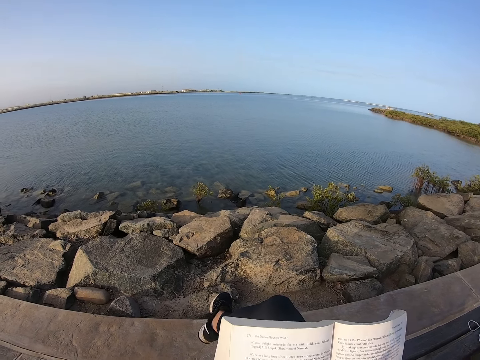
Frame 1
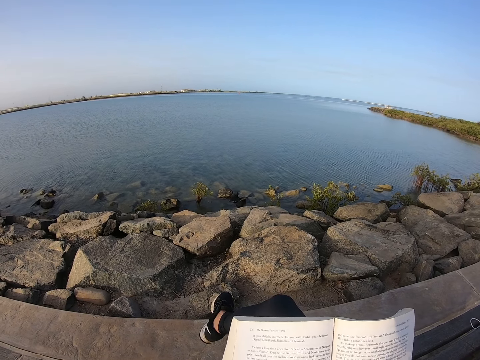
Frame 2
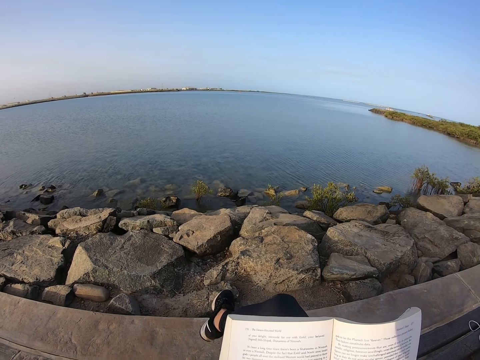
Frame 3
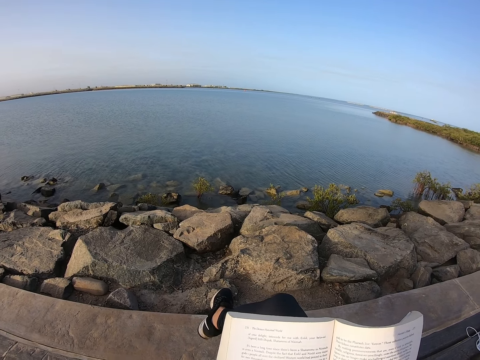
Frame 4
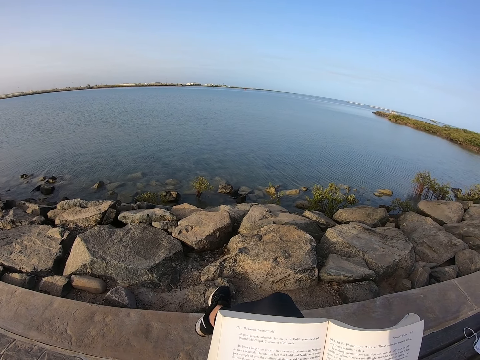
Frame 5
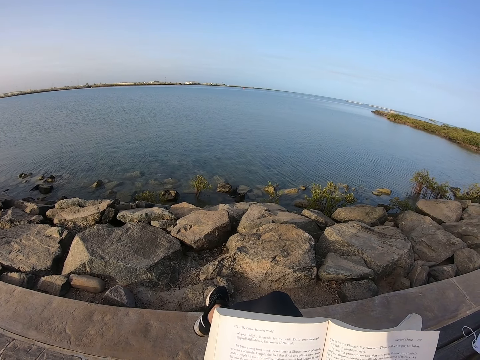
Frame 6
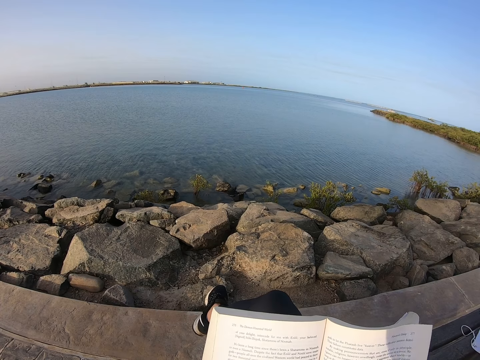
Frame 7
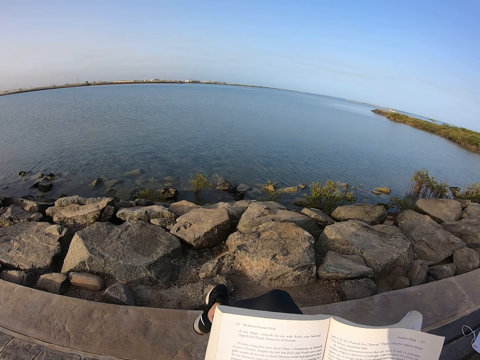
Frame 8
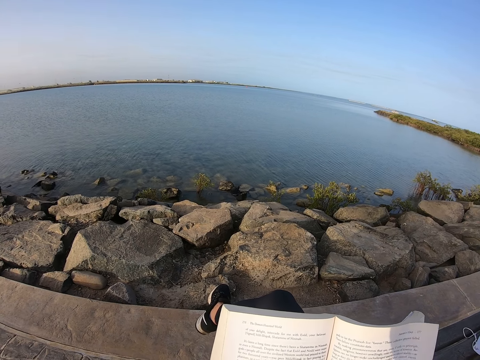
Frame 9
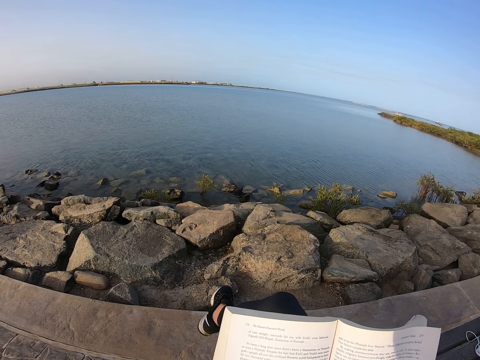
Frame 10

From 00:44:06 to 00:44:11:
The camera wearer moves the foot.

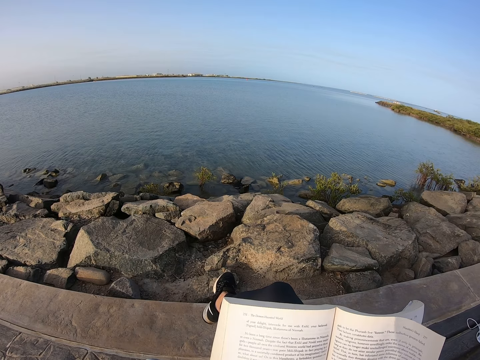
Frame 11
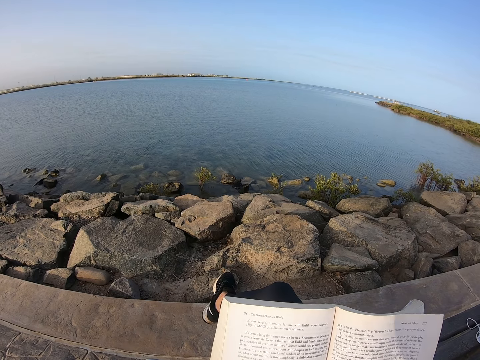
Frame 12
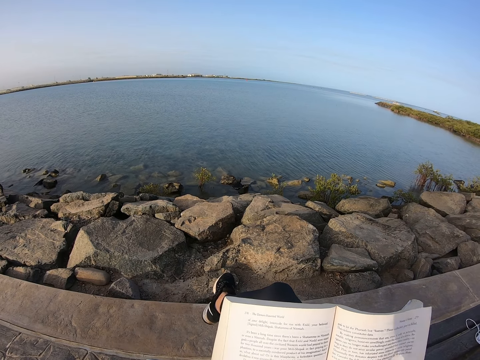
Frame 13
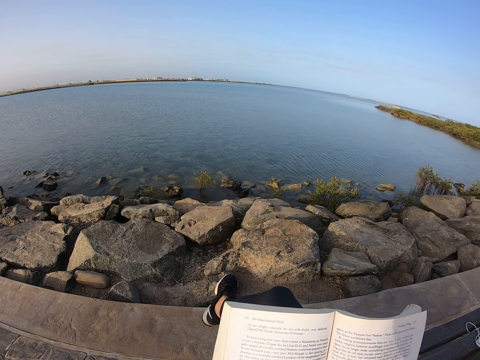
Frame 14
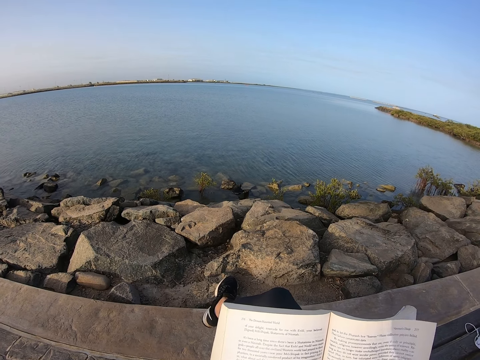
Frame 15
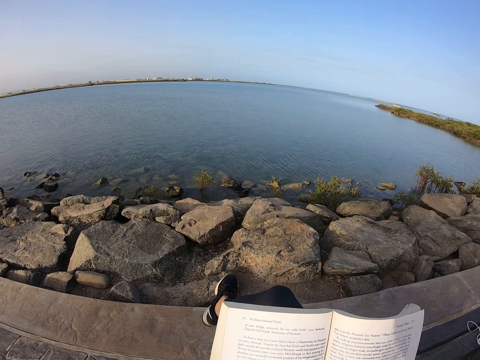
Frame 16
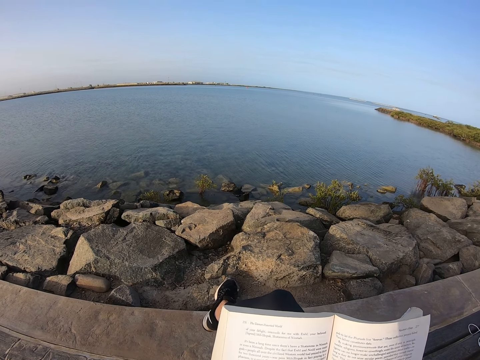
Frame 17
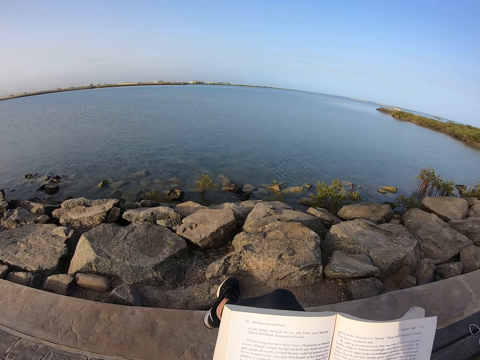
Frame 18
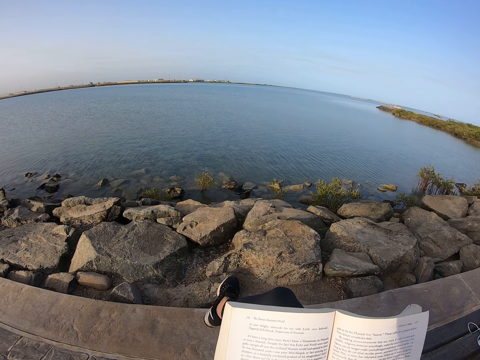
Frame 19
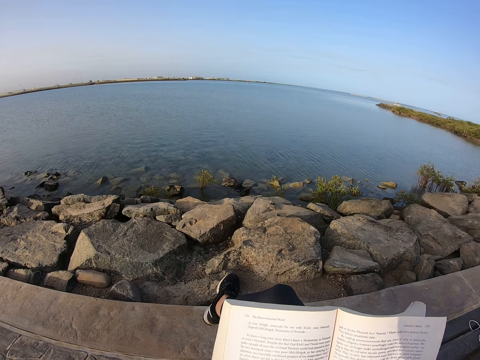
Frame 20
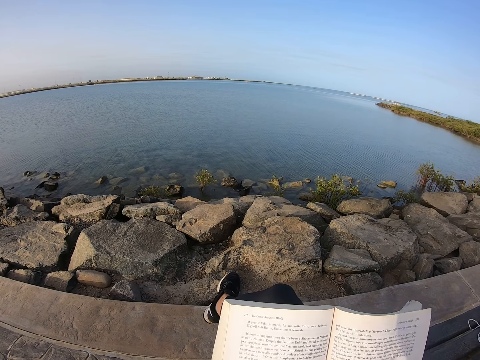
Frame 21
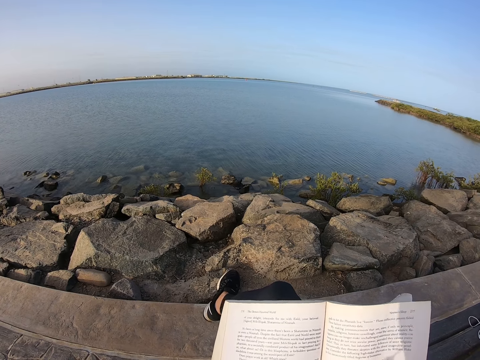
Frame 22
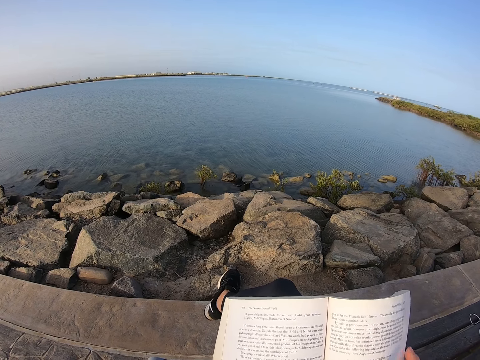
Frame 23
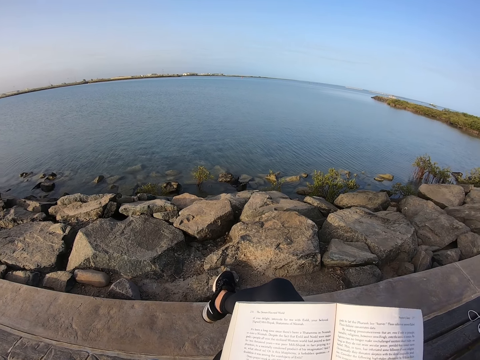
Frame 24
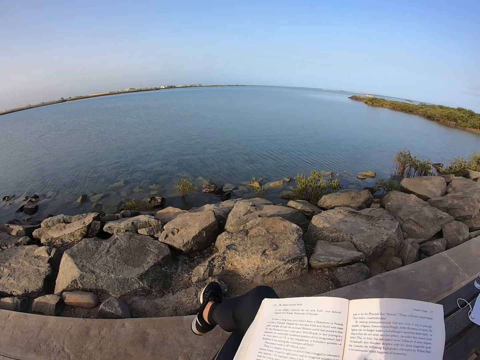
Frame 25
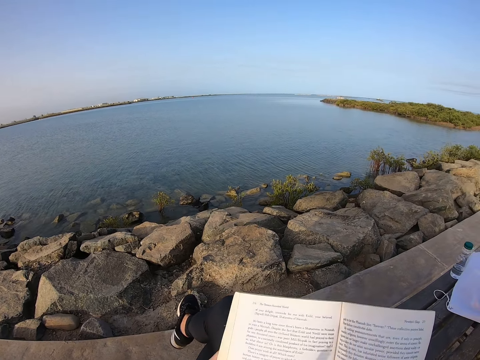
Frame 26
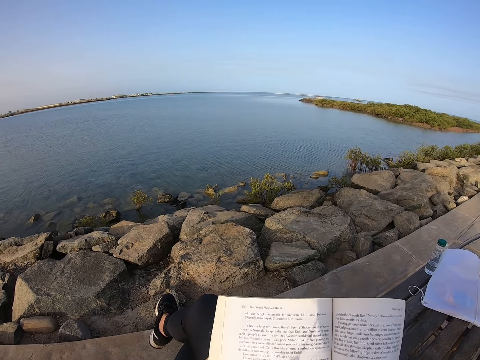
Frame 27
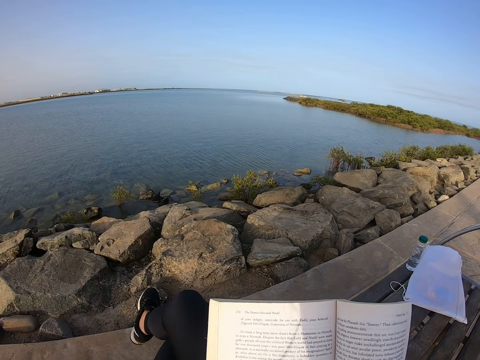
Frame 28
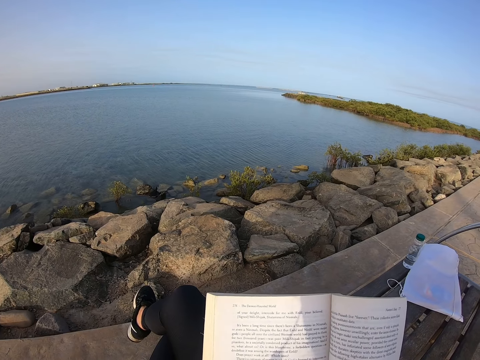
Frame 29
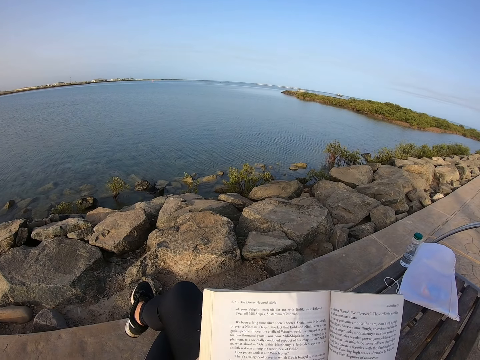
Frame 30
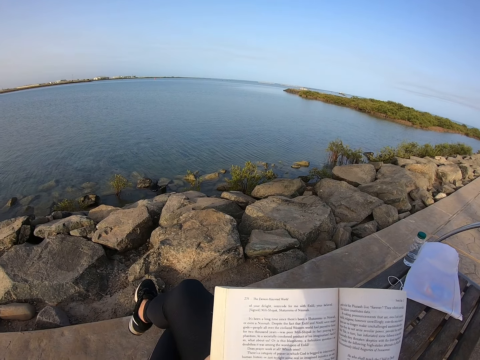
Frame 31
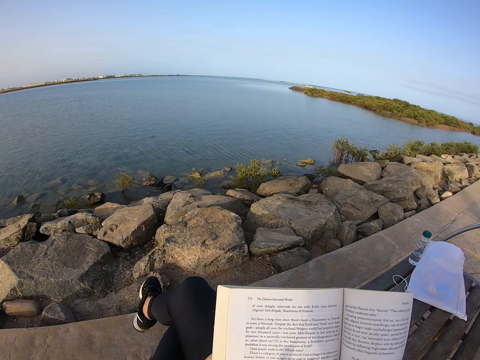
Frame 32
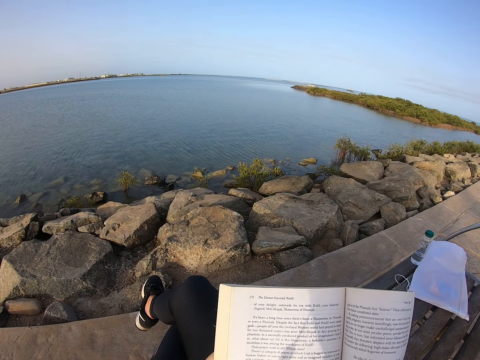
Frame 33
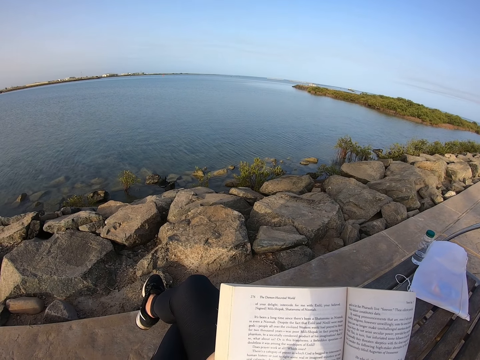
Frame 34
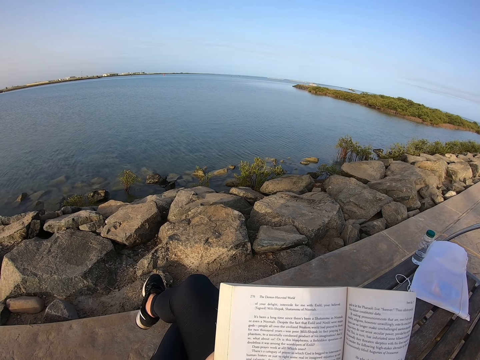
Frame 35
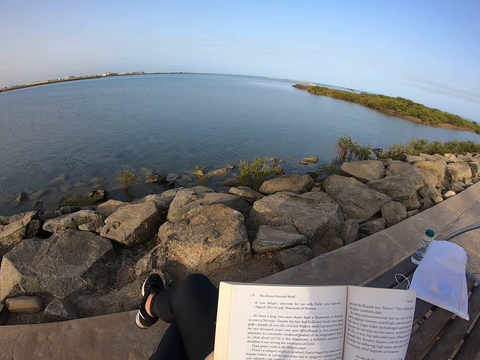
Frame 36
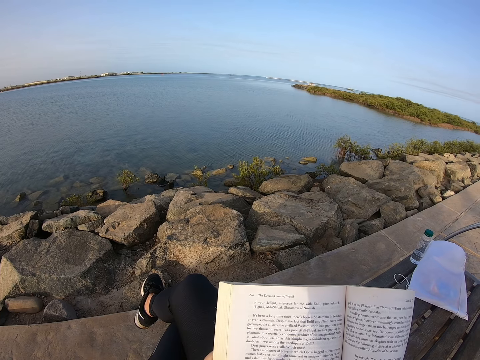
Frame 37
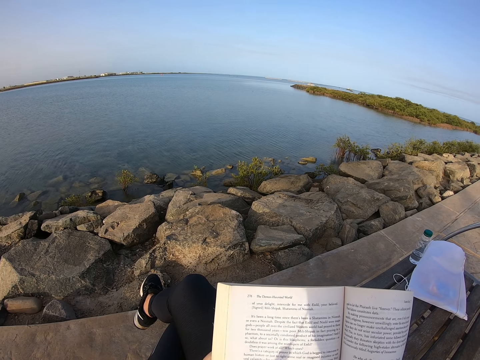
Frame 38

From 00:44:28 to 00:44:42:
The camera wearer moves the foot. They move the hand. They move the foot.

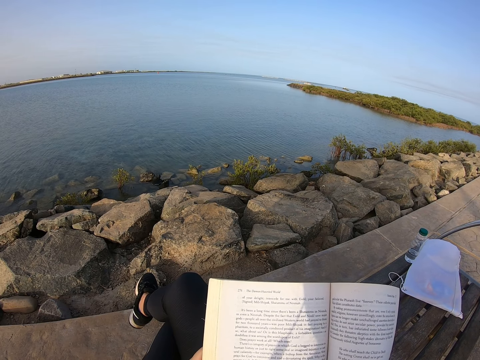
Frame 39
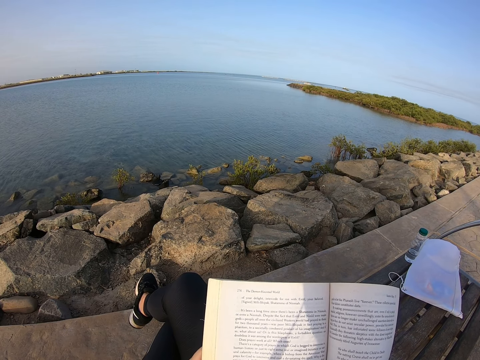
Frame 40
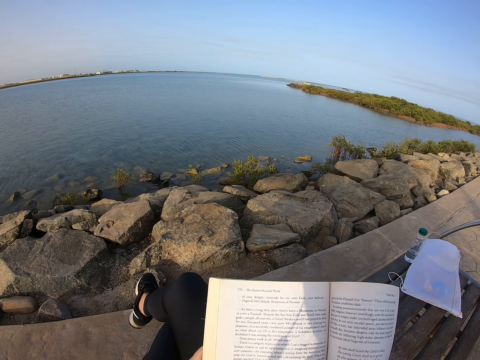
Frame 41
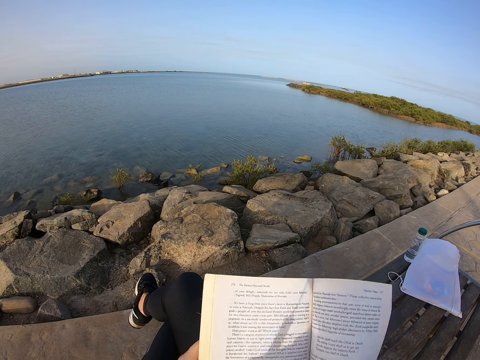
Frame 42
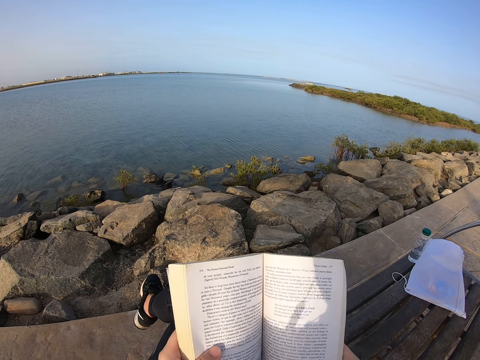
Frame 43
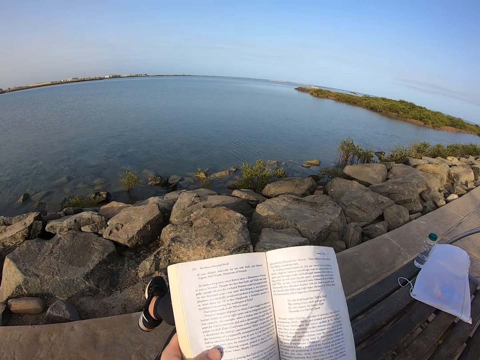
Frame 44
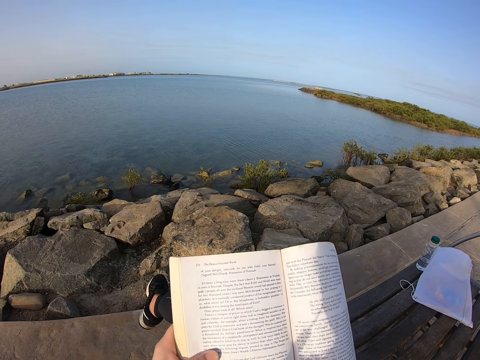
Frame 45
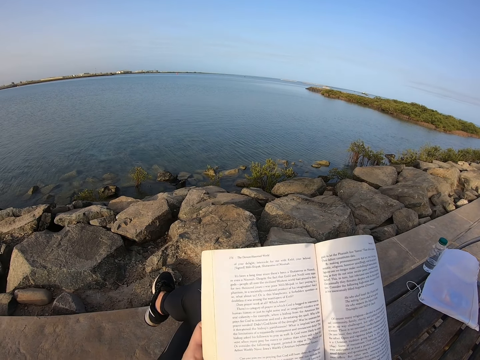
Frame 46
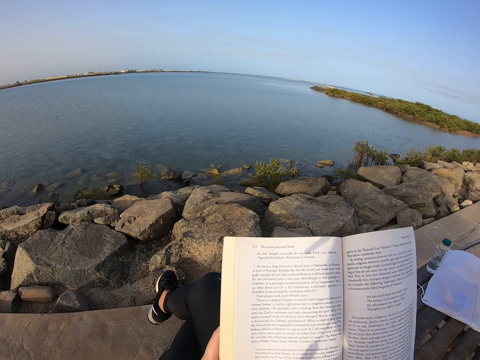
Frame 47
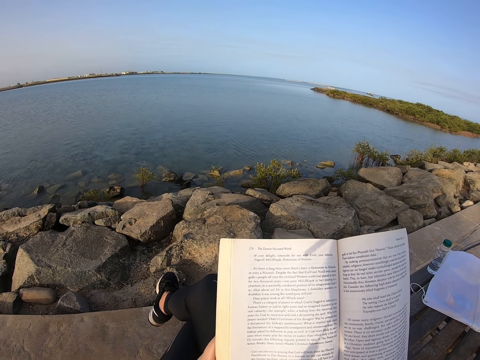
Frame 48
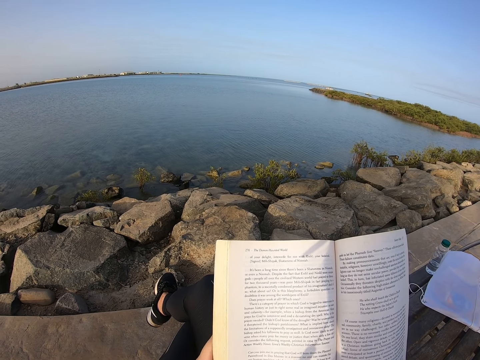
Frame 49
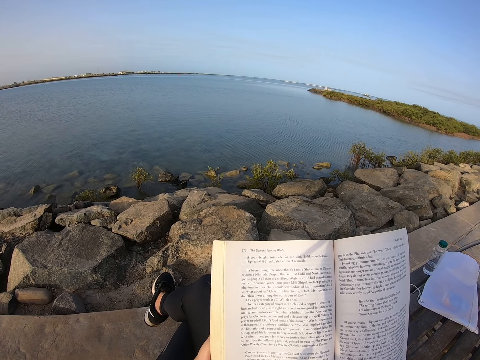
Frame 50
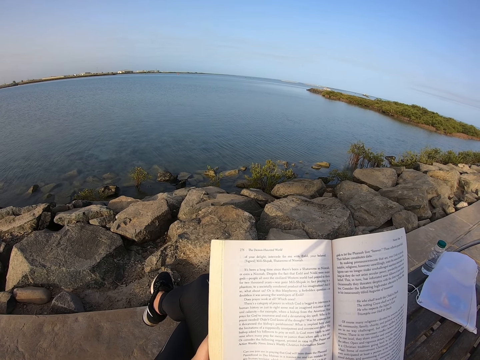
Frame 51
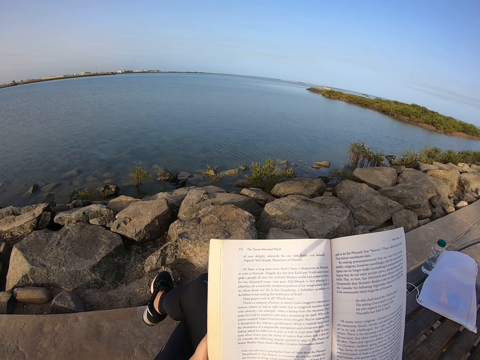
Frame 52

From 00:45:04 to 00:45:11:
The camera wearer adjusts the book.
